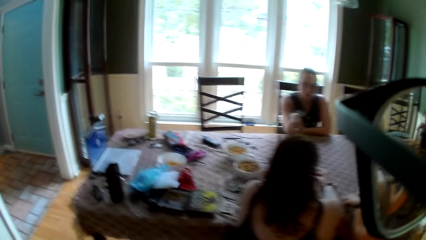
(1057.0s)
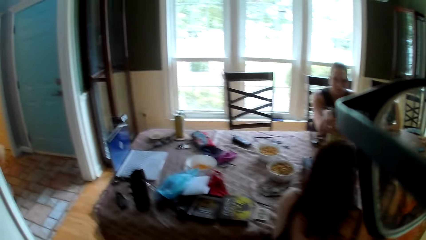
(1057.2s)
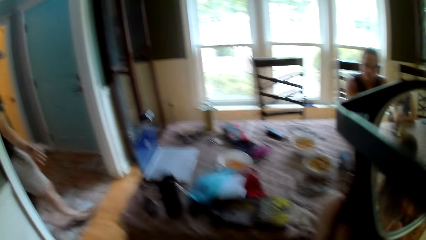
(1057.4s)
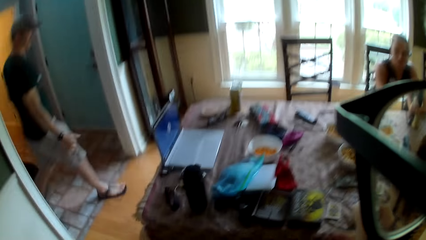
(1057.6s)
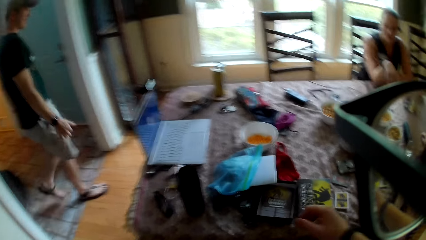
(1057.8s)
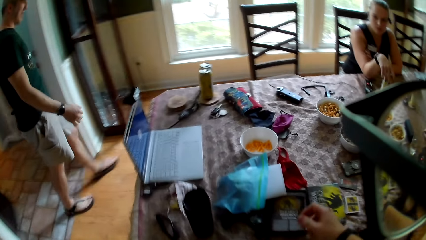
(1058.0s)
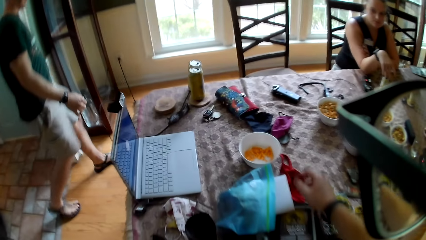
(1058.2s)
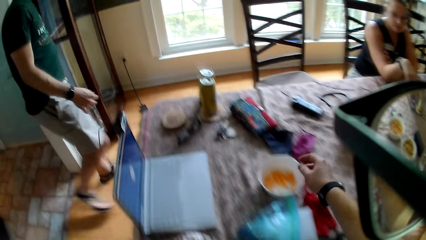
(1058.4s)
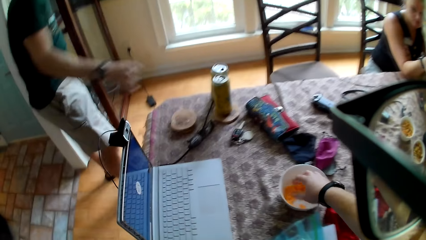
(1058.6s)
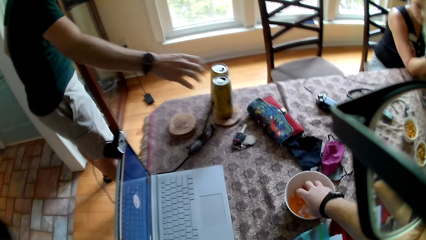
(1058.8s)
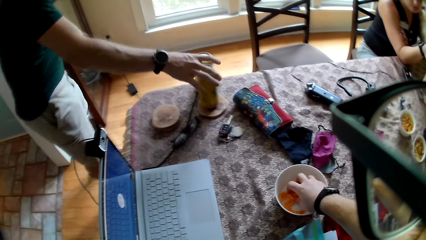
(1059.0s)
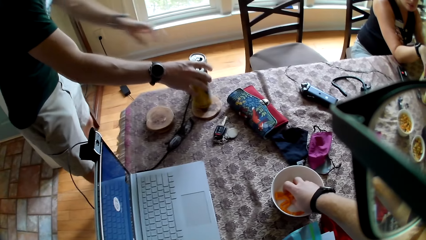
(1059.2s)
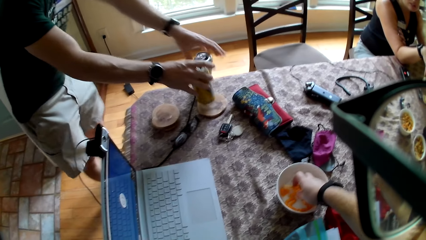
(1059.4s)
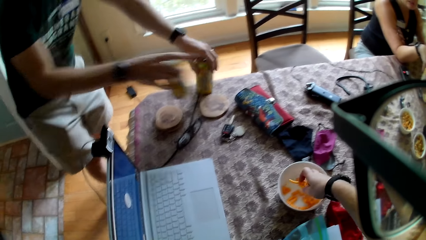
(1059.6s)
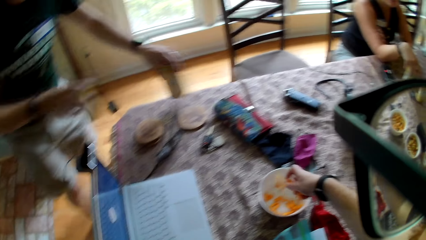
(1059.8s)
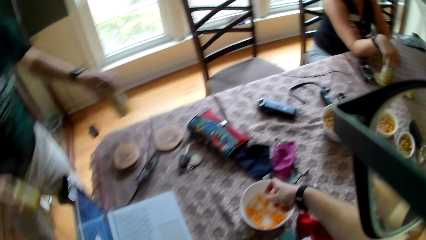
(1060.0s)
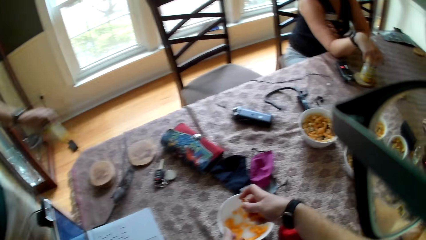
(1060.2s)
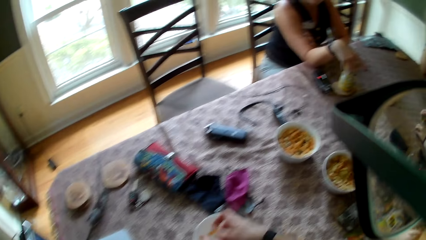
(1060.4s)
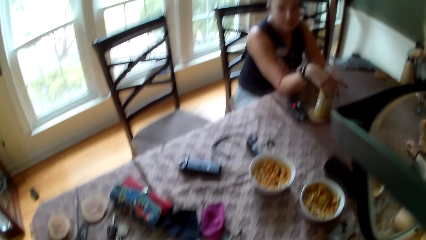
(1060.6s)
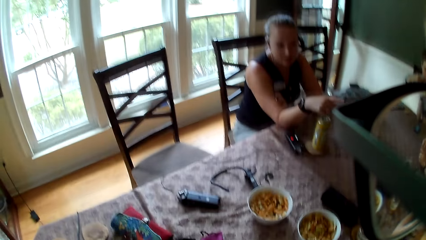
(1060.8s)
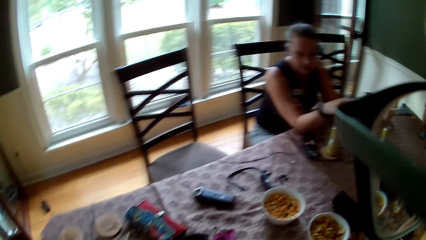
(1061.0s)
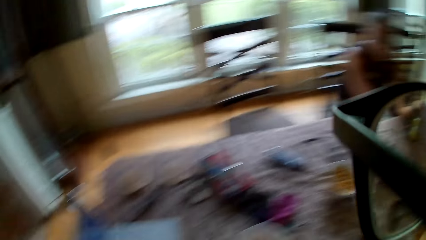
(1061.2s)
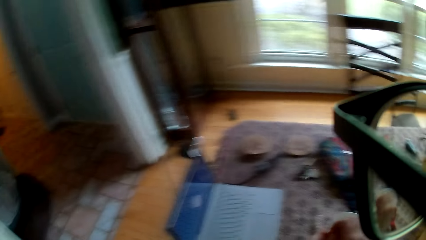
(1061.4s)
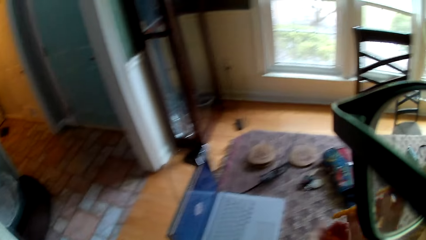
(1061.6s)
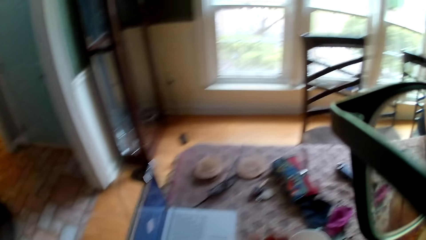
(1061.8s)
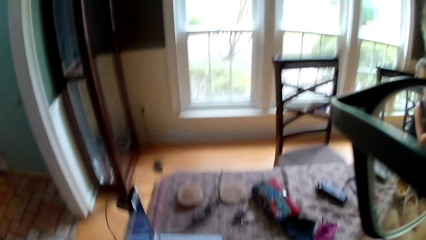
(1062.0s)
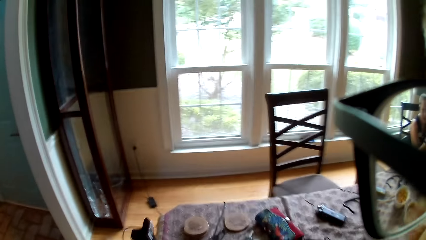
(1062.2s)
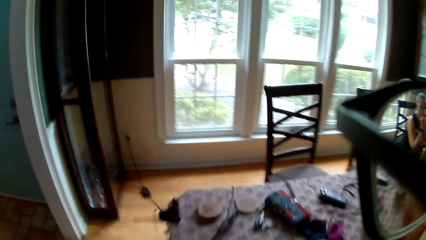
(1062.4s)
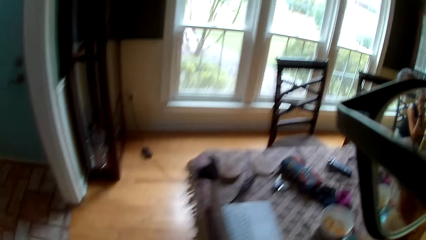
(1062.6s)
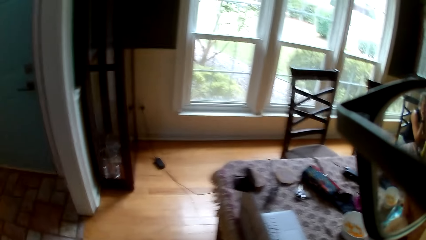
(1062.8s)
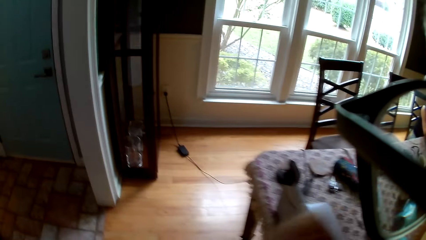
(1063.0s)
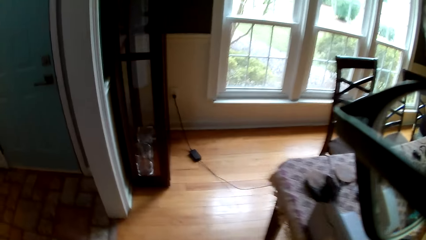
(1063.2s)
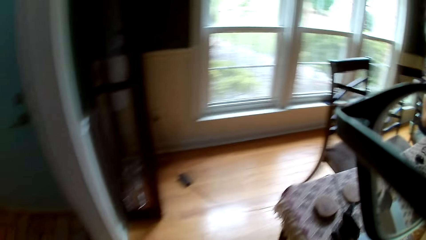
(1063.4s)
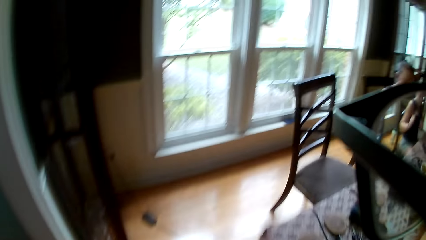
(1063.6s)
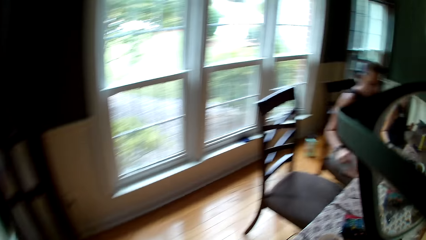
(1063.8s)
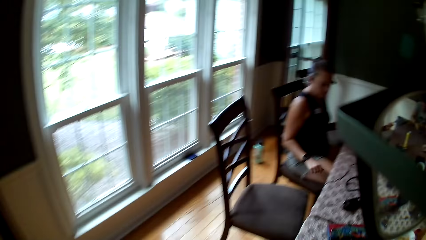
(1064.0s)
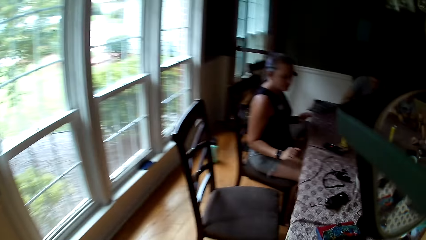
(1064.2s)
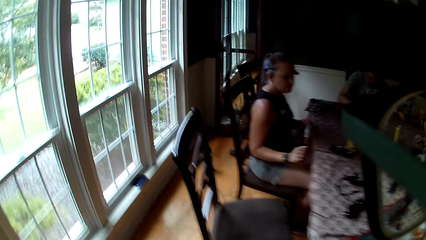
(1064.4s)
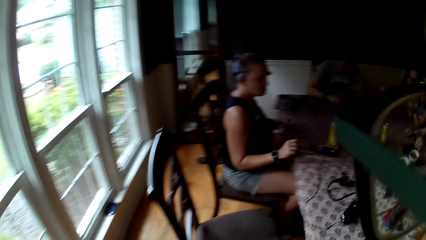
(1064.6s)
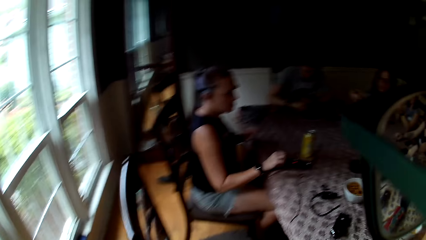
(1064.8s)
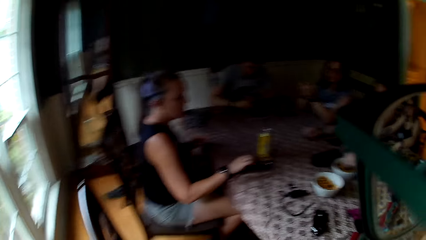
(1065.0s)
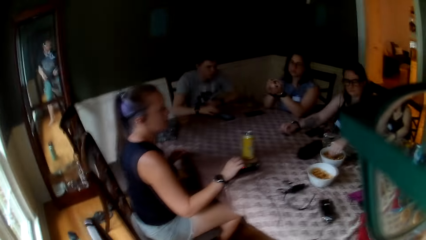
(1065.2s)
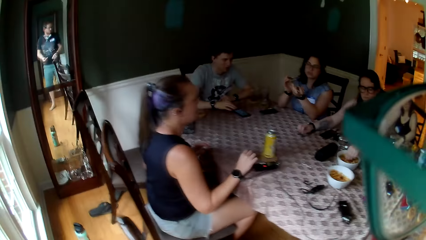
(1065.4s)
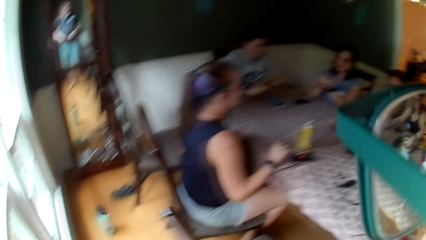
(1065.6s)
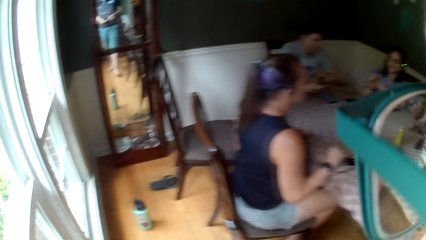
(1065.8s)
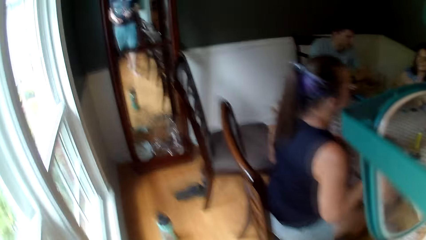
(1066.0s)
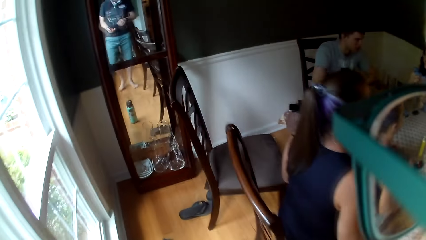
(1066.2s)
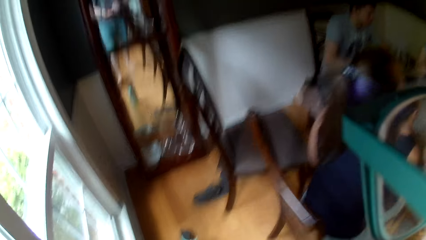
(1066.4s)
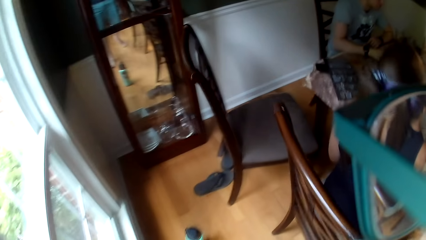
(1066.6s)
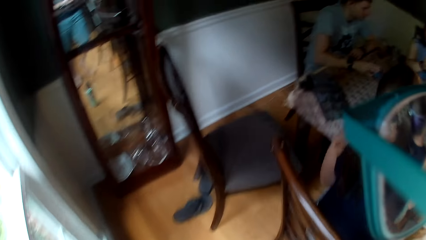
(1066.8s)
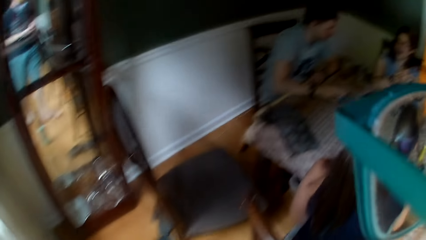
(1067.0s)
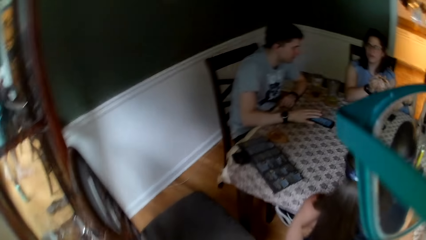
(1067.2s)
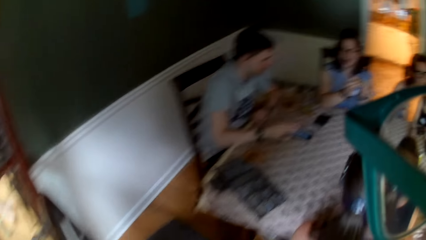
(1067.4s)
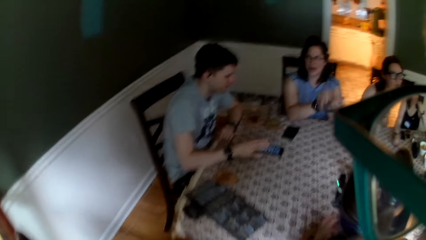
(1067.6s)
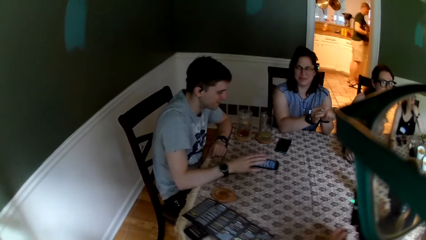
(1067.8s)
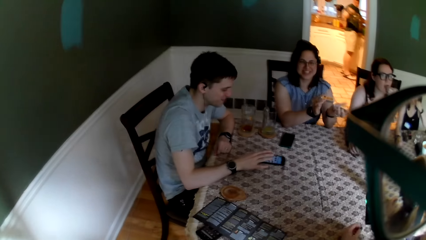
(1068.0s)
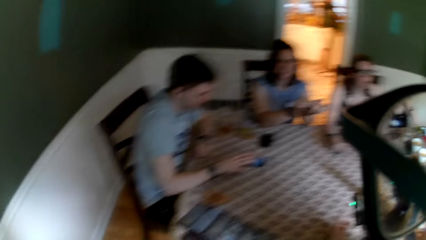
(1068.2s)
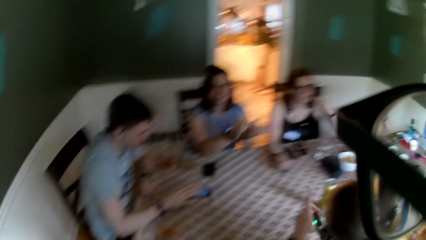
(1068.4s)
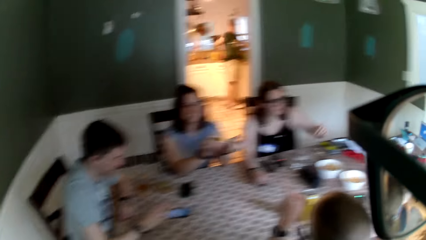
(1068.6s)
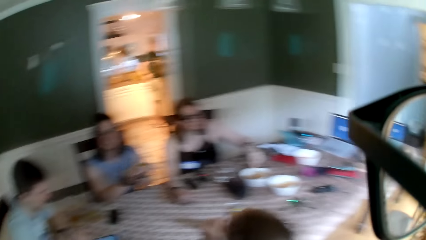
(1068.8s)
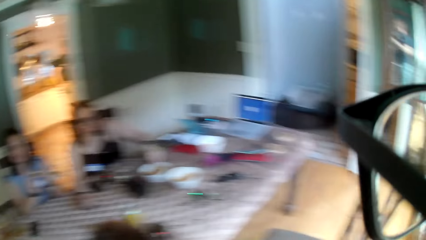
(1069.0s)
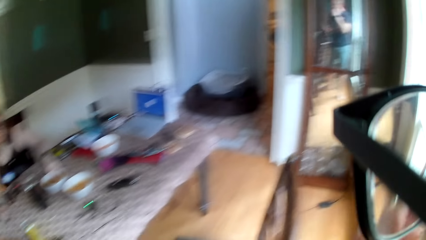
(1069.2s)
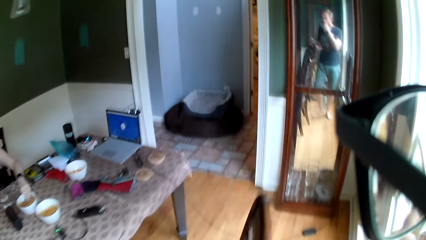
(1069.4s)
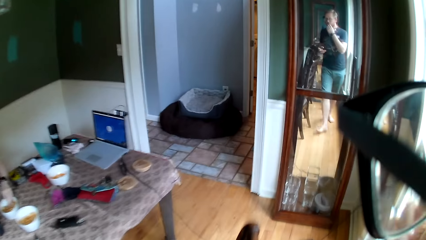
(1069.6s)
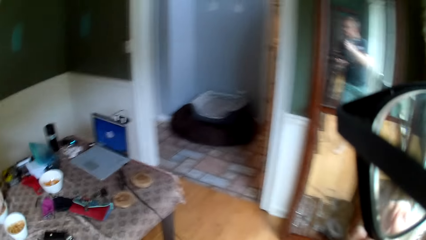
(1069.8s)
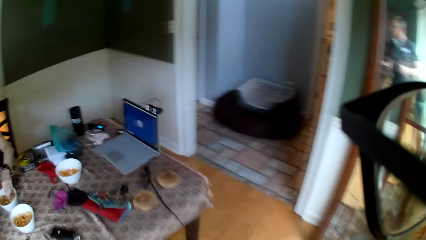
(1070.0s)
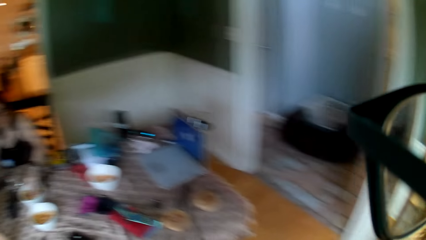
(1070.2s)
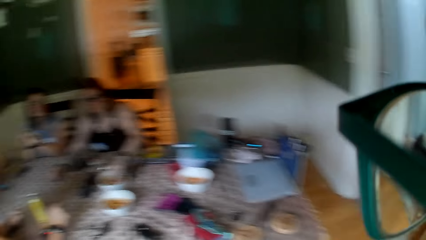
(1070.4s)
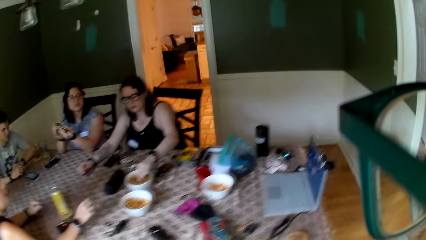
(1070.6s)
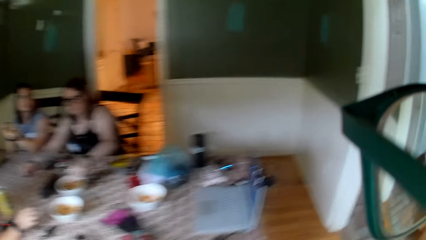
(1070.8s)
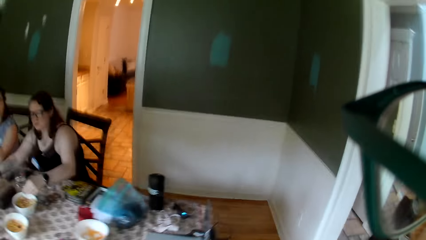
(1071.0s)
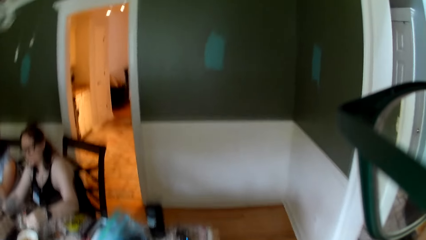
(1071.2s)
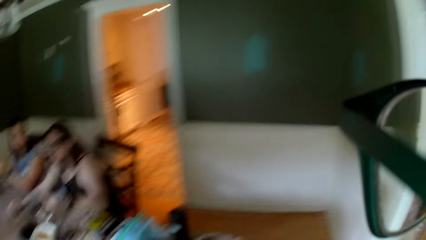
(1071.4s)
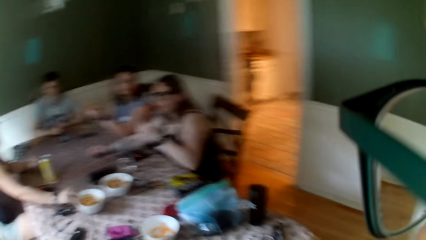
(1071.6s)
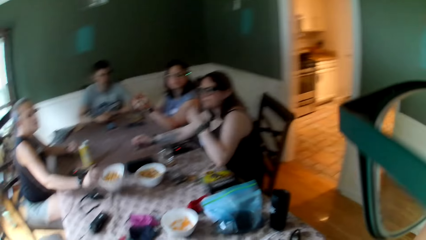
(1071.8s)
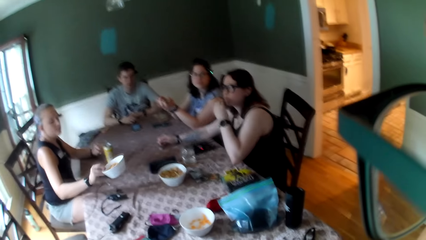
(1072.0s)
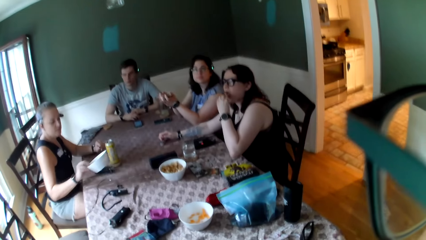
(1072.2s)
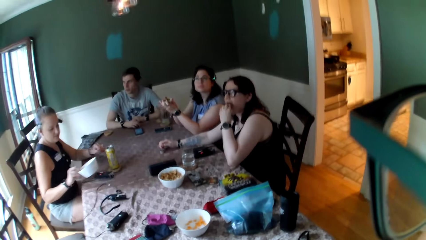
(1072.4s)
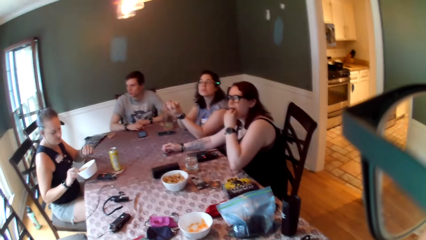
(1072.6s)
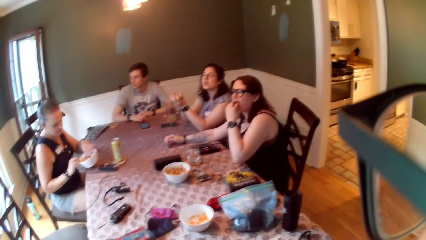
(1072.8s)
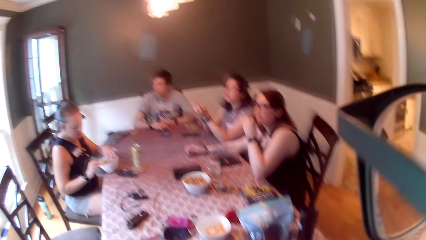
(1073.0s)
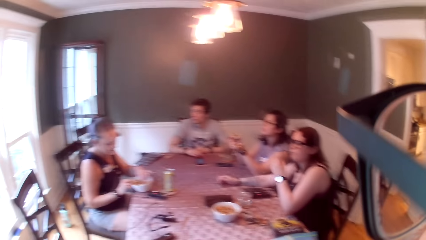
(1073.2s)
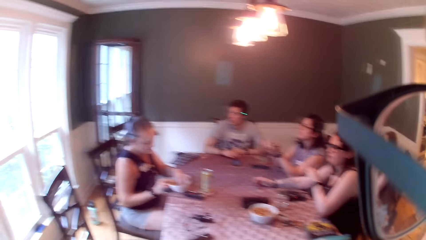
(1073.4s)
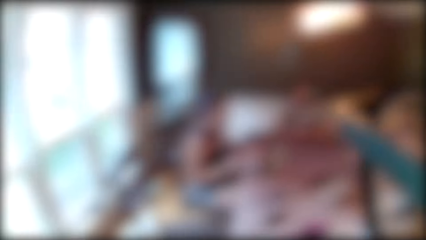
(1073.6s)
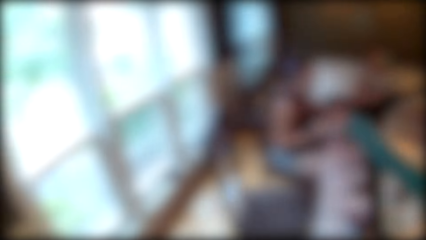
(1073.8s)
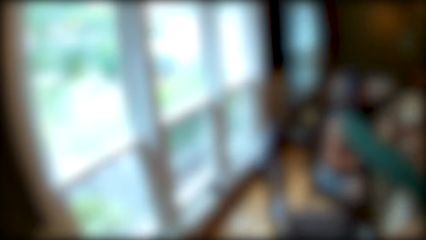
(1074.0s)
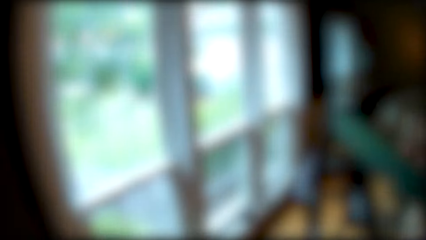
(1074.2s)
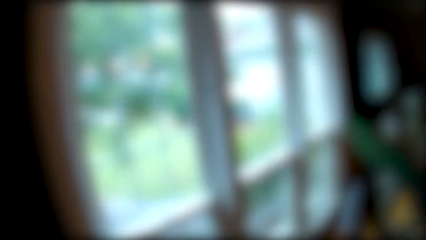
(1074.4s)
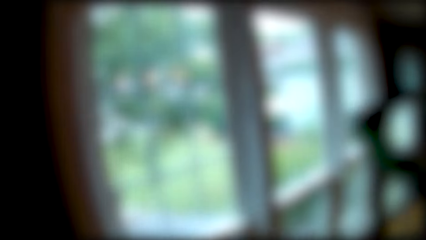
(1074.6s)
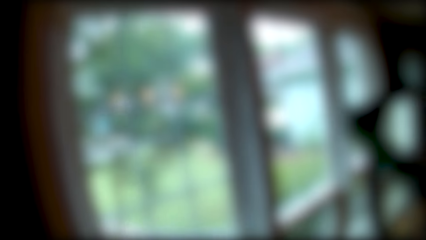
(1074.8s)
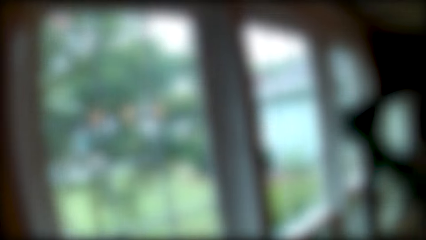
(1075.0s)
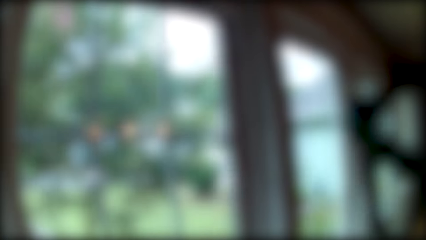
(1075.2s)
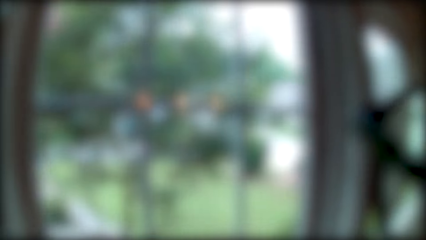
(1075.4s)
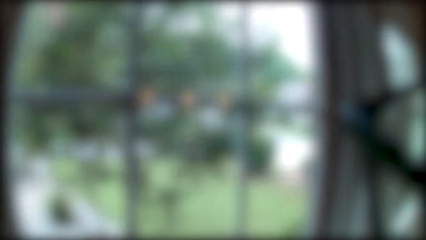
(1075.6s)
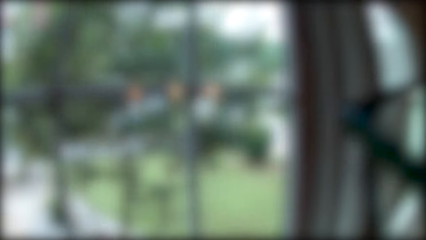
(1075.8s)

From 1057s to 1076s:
A man walks into the dining room. The camera wearer takes chips from a bowl on the table with his right hand. The man picks up a canned drink on a coaster on the table with his right hand. The man picks up the canned drink on the coaster on the table with his left hand. The man walks into the kitchen. The camera wearer walks towards his chair. He puts the chips in his mouth. He walks around the room. Another man operates the phone on the table with his right hand. A woman puts chips in her mouth with her right hand. The camera wearer walks back to the other side of the table. The woman takes chips from the bowl of chips on the table with her right hand. Another woman converses with the camera wearer. The camera wearer converses with the other woman. A third woman picks up the bowl of chips on the table with her right hand. The first woman puts chips in her mouth with her right hand. The camera wearer turns on a bulb in the dining room by a switch on the wall. The third woman takes chips from the bowl with her left hand. The camera wearer walks to his chair.
